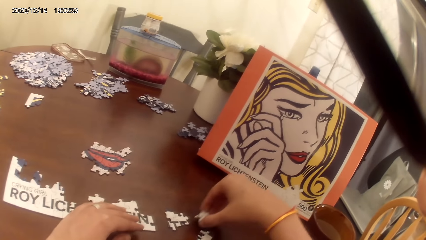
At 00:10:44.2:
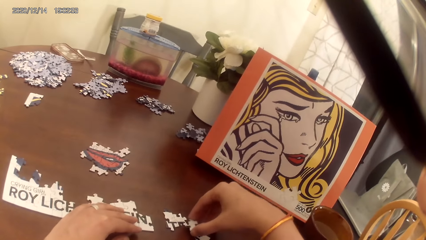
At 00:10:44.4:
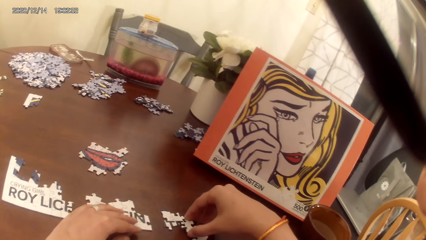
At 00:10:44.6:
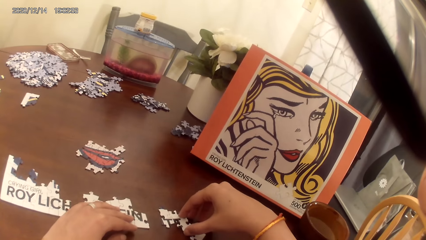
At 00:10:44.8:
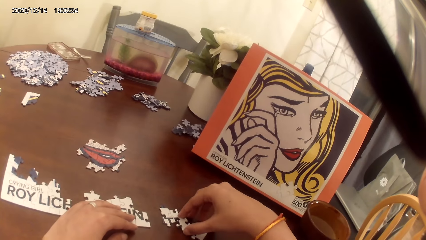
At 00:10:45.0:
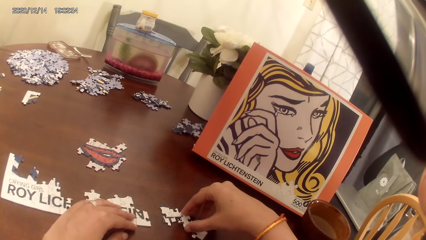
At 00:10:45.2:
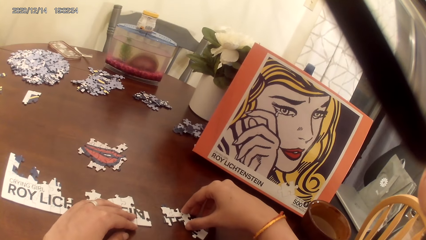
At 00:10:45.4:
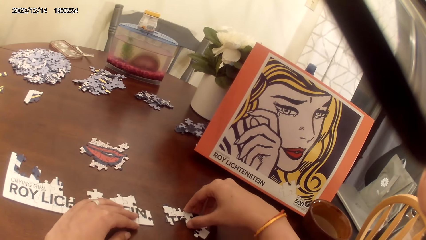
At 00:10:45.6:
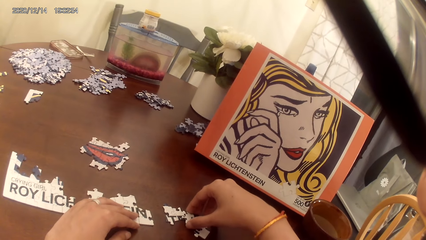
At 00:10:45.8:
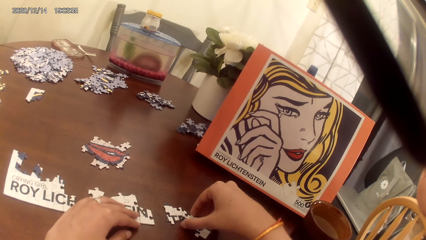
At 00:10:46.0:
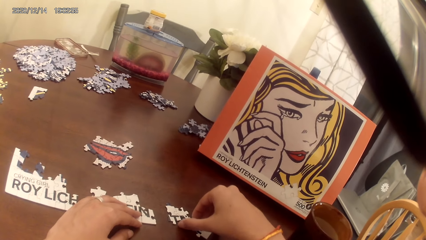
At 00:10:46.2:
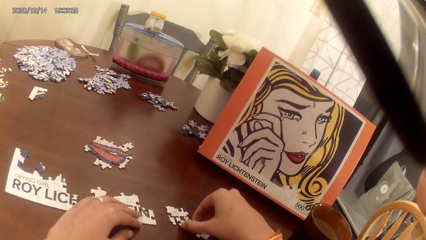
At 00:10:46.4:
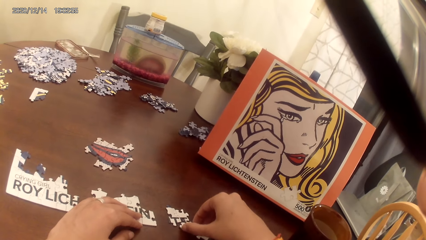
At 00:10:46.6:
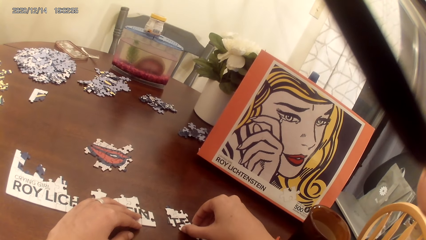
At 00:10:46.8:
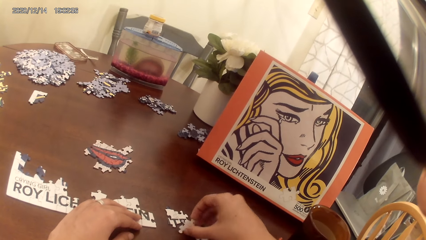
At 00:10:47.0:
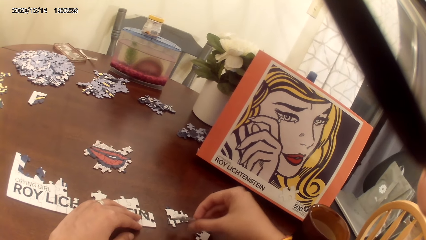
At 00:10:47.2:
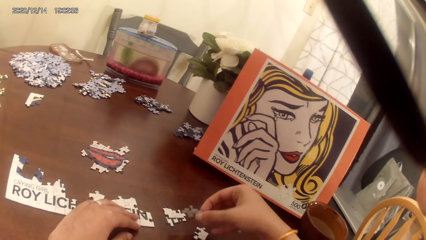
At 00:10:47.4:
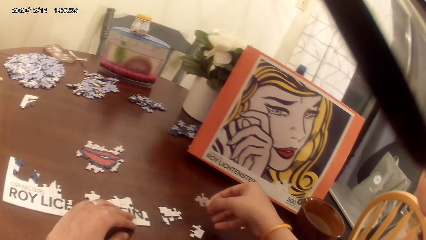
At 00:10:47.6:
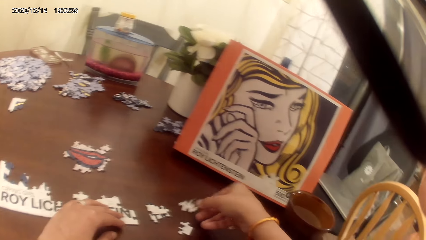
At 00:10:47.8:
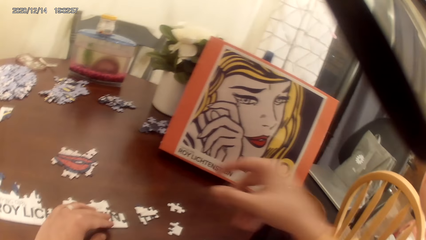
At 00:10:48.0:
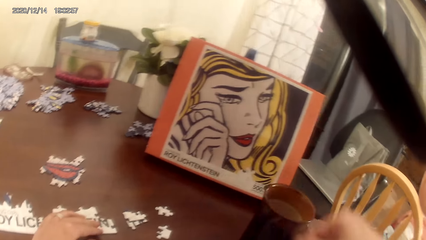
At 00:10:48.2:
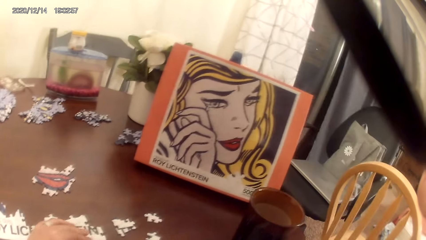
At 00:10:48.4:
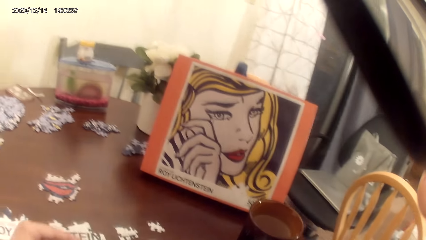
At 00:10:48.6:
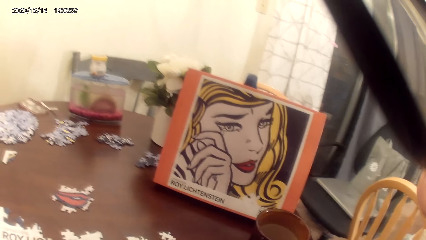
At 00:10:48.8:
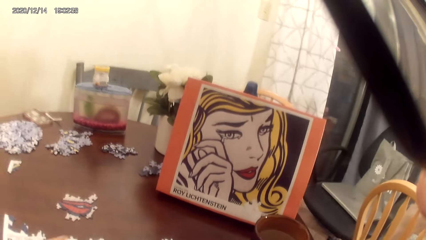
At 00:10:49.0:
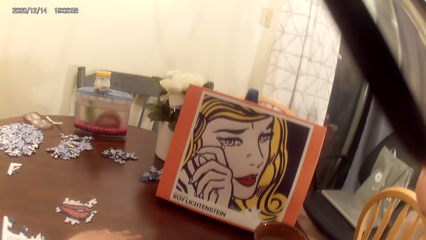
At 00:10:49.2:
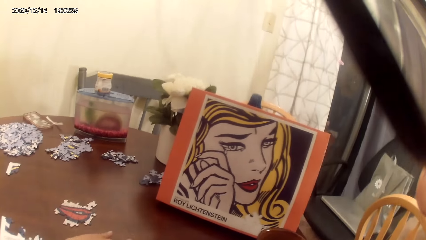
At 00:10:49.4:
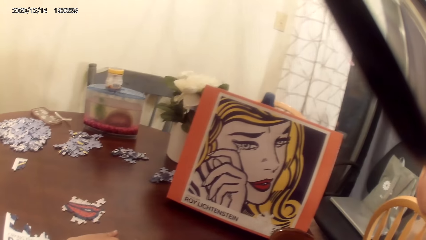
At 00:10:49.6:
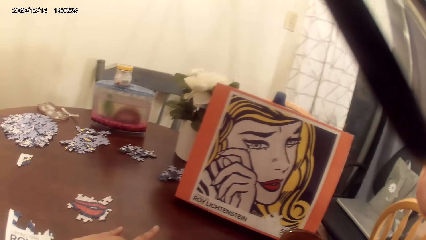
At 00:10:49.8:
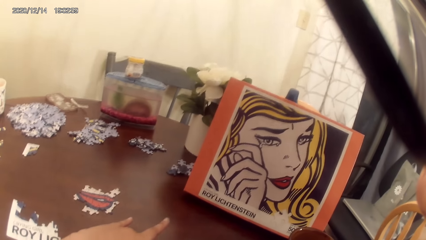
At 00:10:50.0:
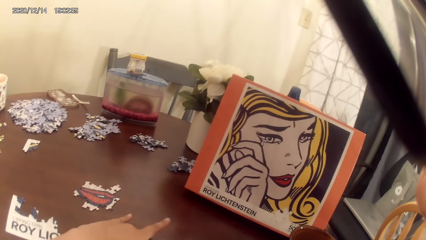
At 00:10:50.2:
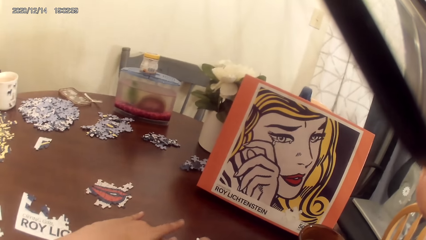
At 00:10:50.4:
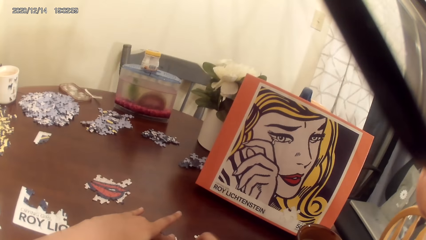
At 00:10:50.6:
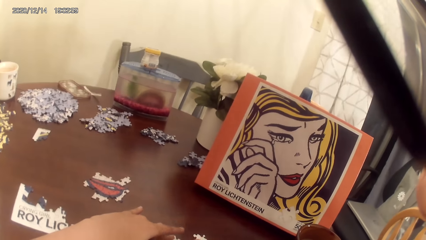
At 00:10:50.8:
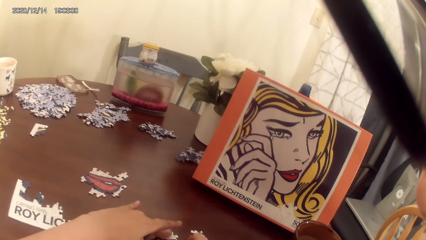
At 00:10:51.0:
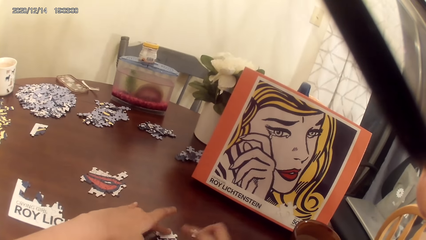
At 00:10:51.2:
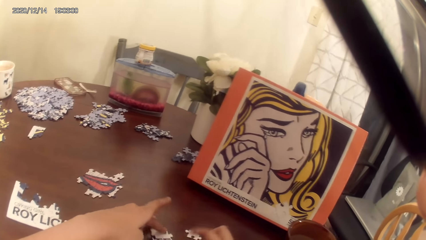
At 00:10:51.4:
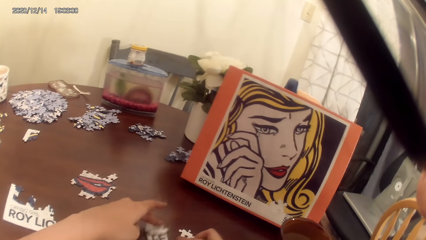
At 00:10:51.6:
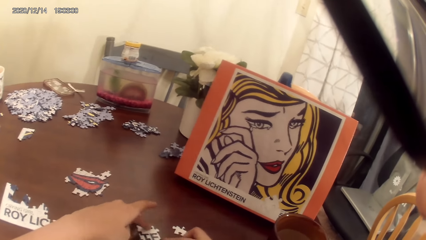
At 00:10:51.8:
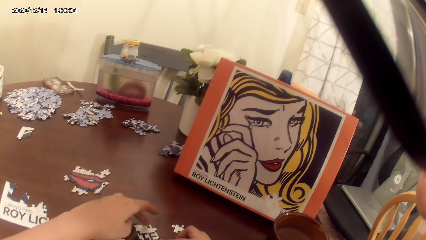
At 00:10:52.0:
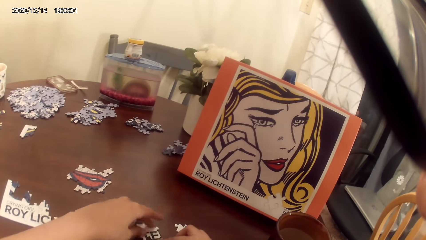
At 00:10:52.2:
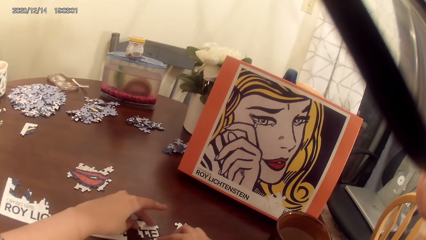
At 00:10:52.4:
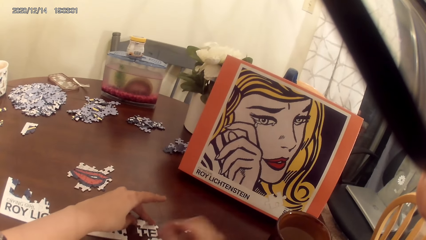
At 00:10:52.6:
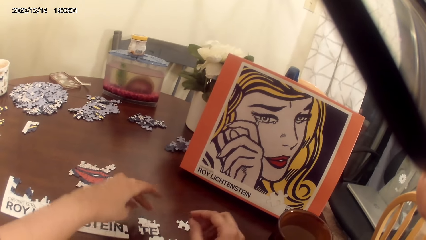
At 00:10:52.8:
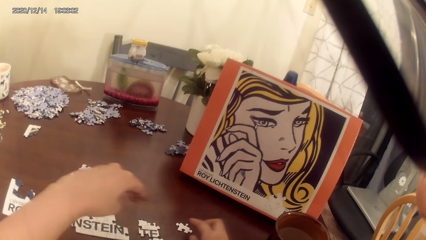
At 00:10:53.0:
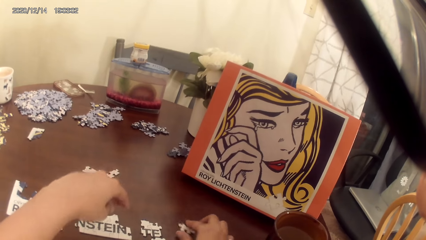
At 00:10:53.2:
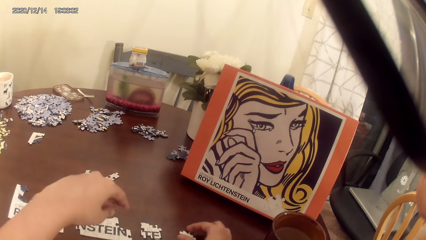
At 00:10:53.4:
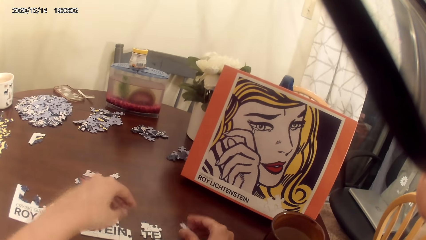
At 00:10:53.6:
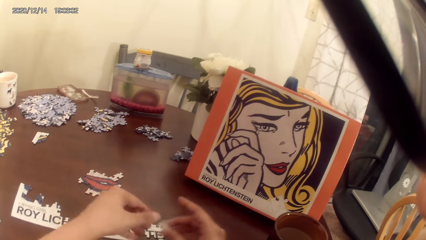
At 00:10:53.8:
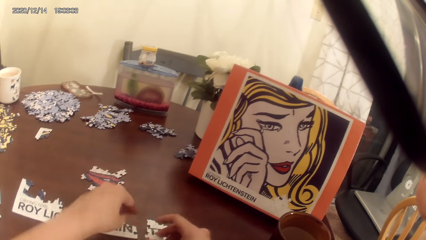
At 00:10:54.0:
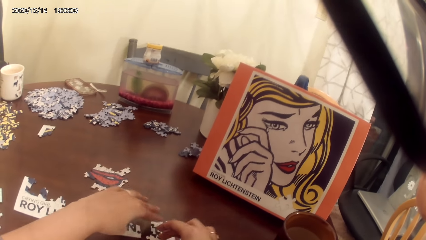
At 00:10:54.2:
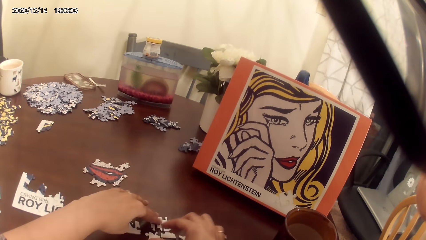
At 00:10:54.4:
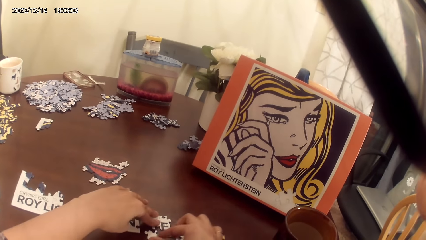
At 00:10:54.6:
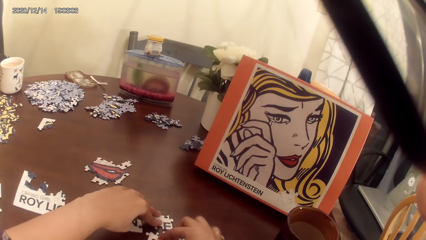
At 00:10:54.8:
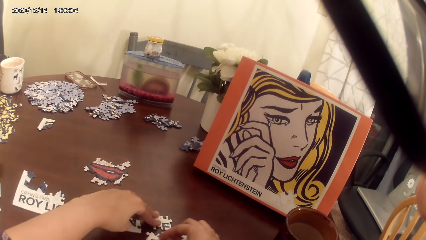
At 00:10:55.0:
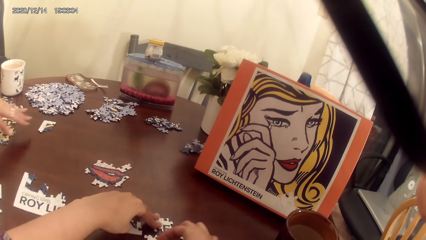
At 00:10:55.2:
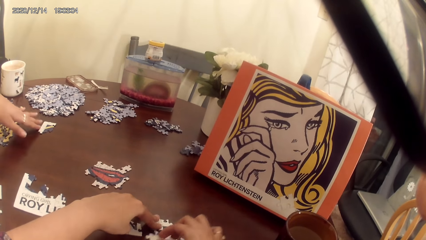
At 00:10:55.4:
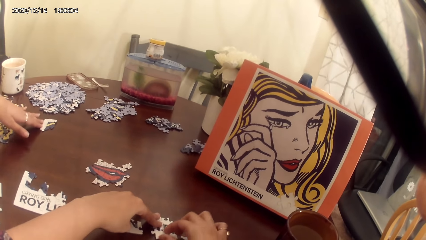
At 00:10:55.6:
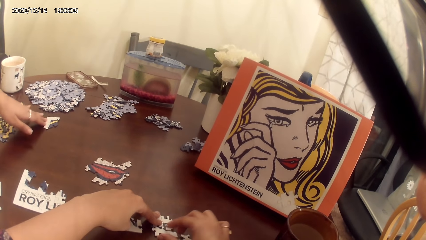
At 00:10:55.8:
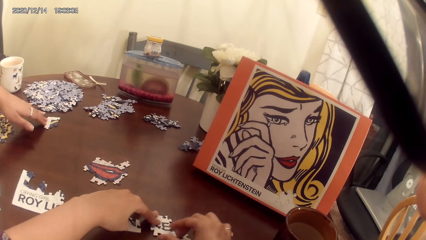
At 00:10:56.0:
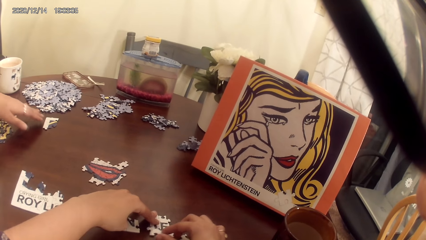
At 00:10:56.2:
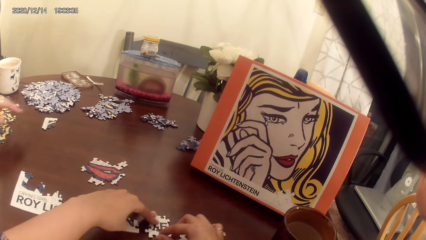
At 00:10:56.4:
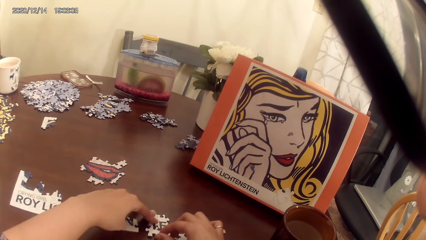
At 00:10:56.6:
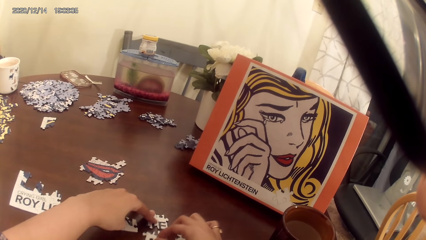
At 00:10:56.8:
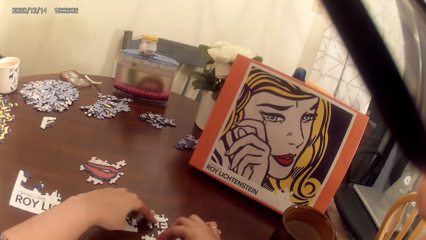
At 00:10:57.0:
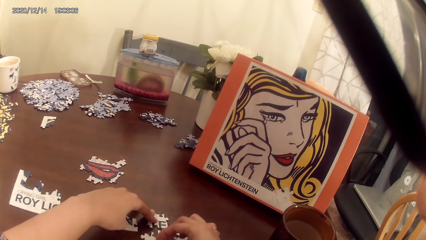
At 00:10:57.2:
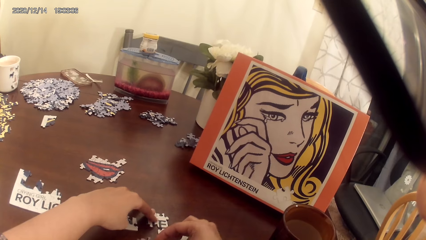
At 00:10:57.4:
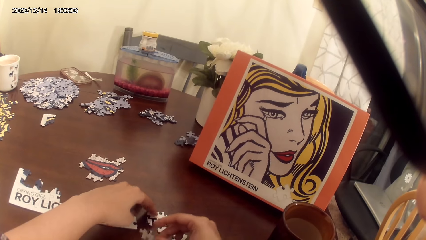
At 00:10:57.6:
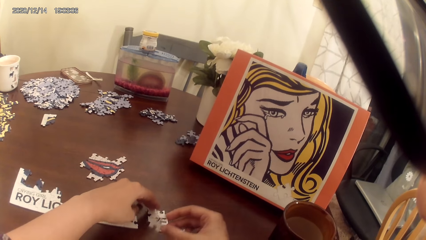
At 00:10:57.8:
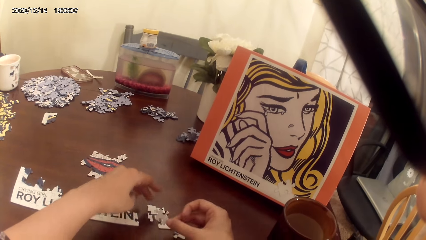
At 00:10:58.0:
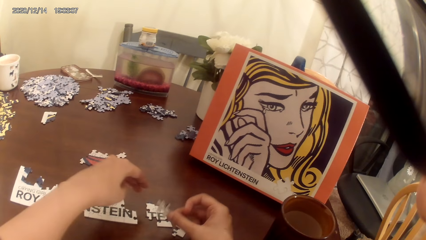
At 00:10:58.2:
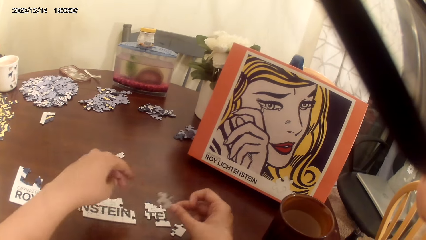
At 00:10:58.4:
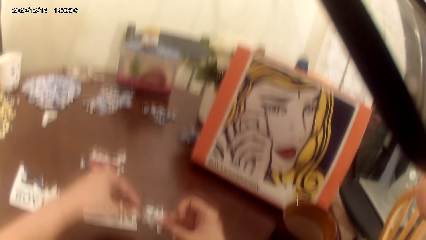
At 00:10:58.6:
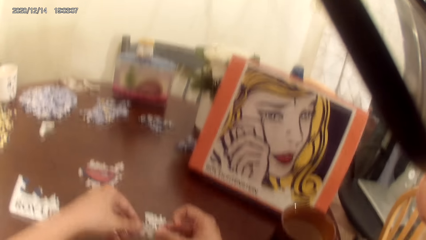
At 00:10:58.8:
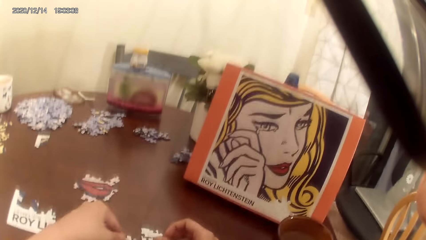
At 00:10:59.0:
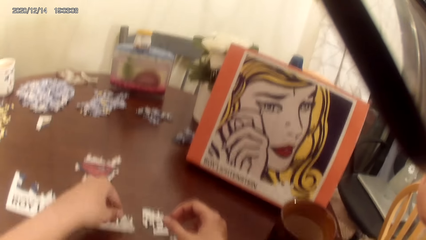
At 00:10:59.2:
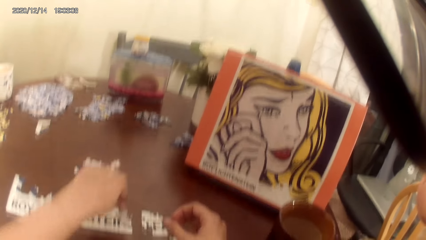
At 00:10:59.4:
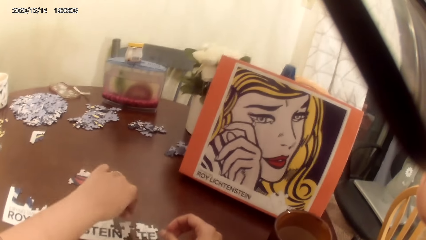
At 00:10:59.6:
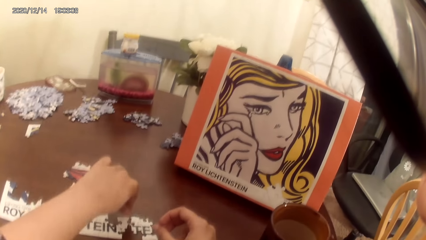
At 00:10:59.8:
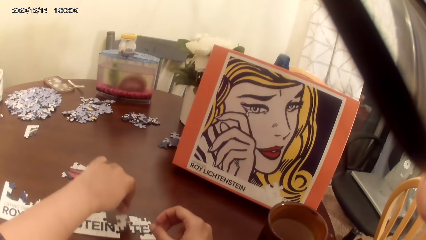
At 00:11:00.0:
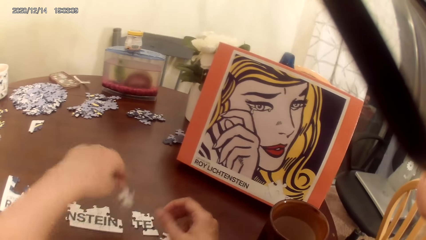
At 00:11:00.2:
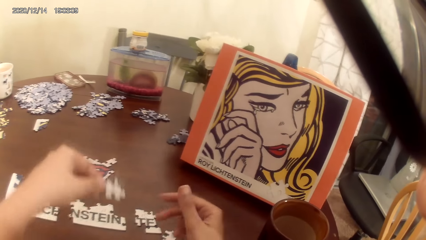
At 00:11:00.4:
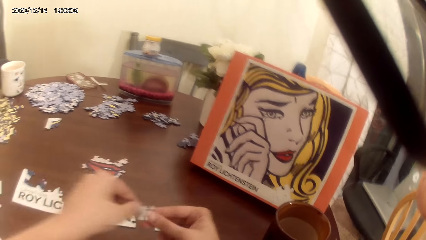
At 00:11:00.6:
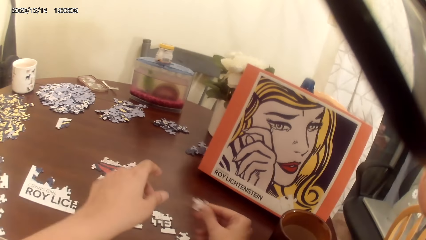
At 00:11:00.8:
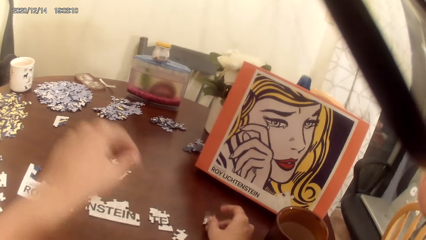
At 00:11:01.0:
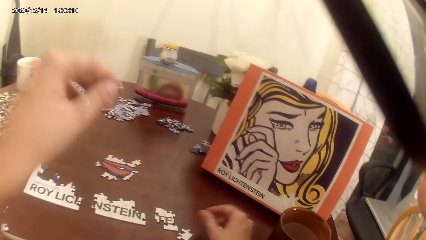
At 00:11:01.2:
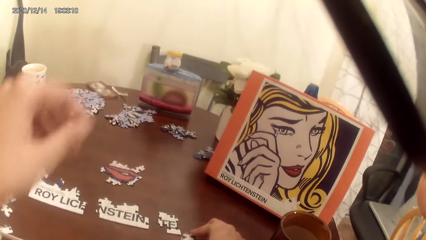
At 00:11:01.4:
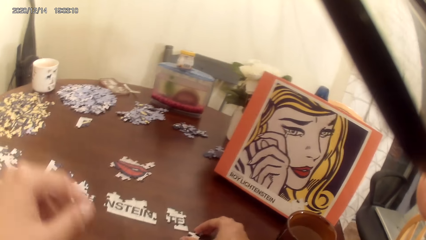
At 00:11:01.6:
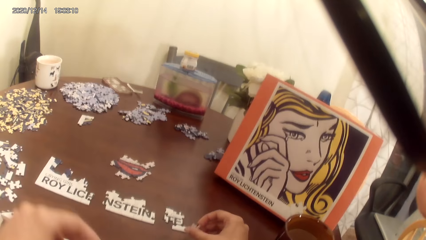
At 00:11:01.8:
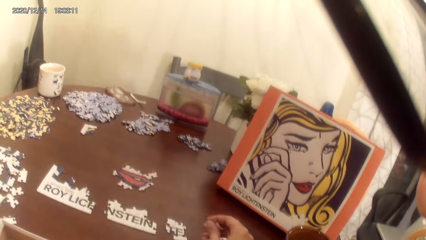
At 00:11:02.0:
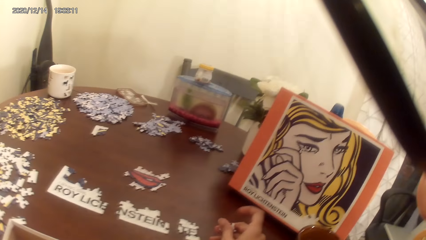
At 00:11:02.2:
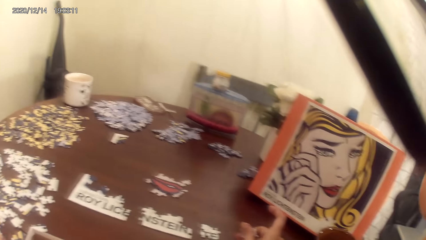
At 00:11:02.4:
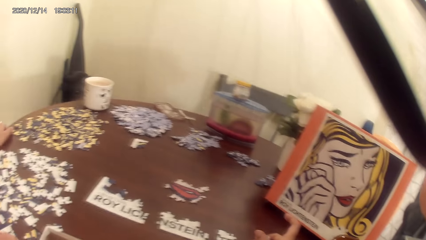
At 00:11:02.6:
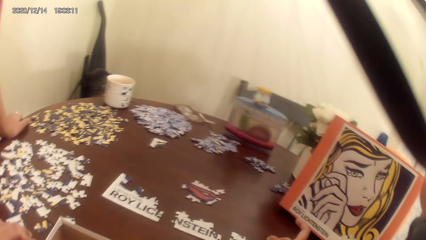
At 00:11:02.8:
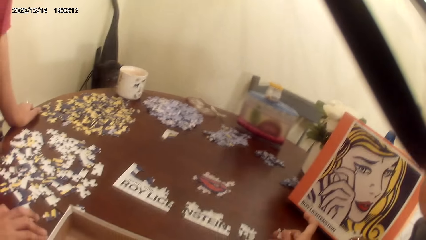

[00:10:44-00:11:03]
The camera wearer plays the dominoes game. The camera wearer and a lady act on music from a radio. The camera wearer plays the puzzle game. The lady places a mug on the table. The lady nips a card on the cardboard. The camera wearer plays the puzzle game. The camera wearer and the lady act on the music from the radio. The camera wearer plays the dominoes game.
